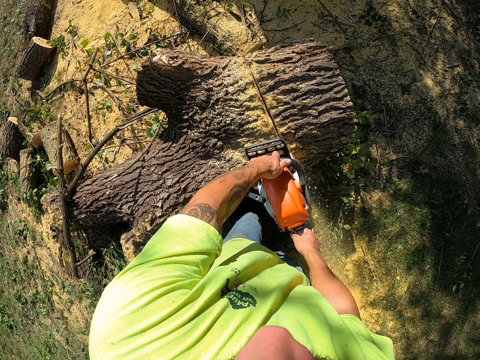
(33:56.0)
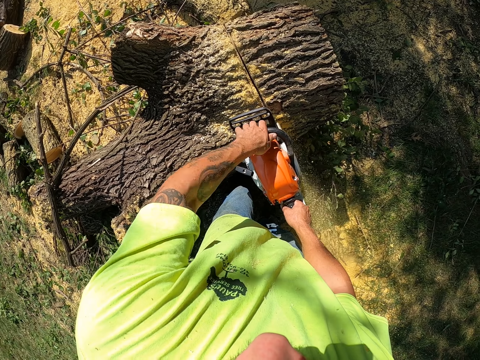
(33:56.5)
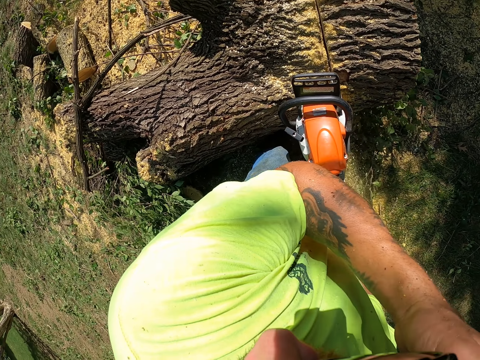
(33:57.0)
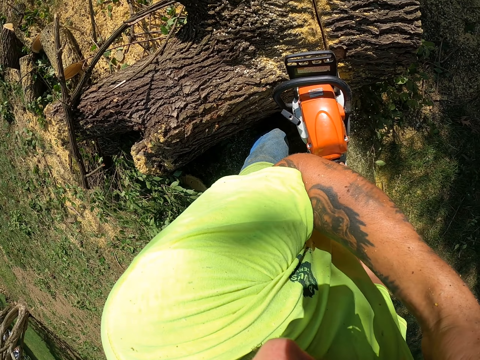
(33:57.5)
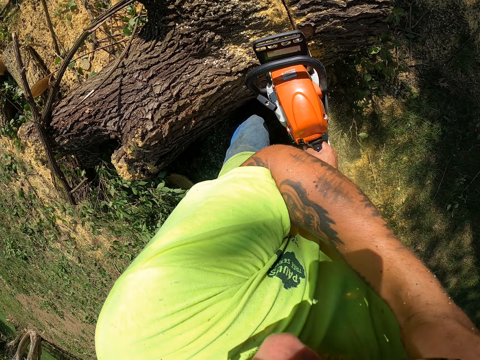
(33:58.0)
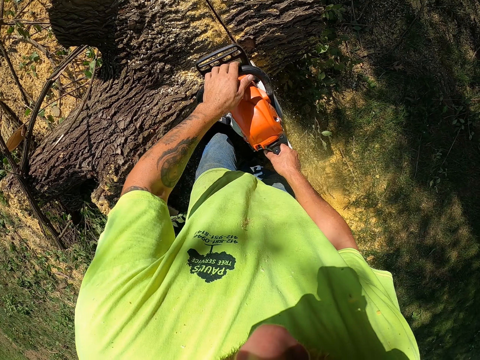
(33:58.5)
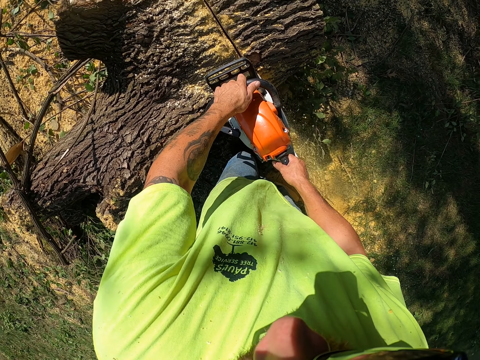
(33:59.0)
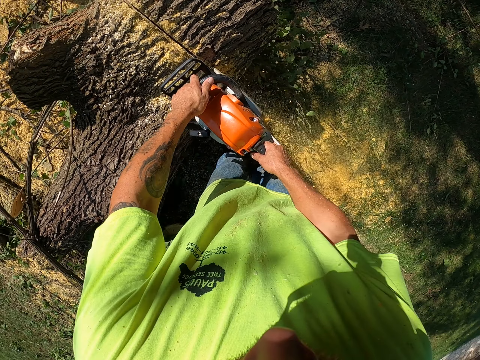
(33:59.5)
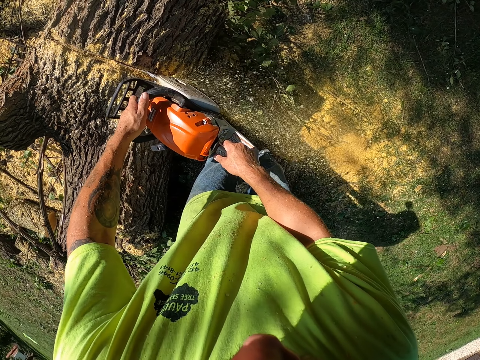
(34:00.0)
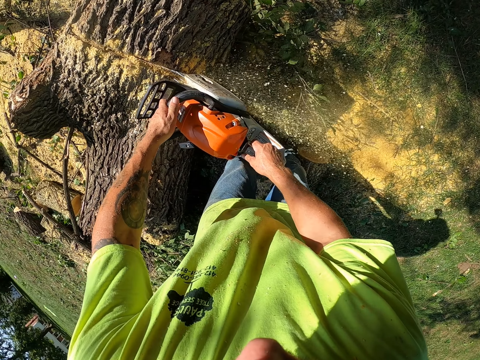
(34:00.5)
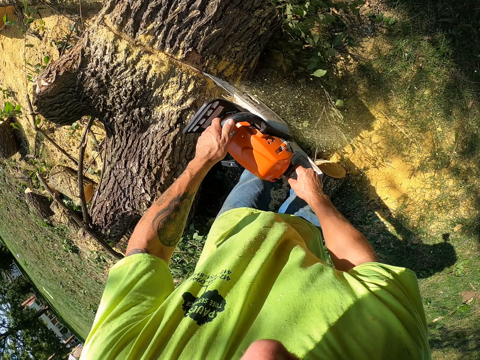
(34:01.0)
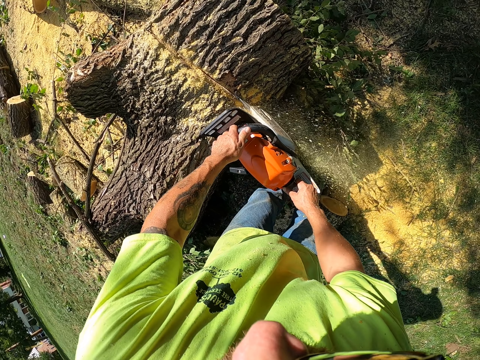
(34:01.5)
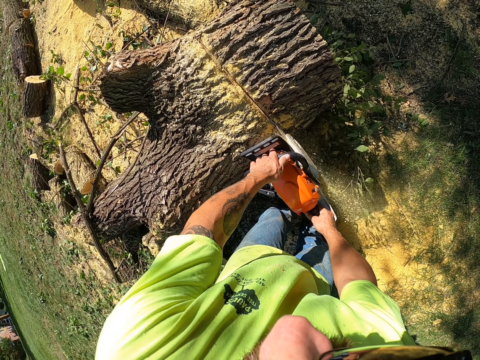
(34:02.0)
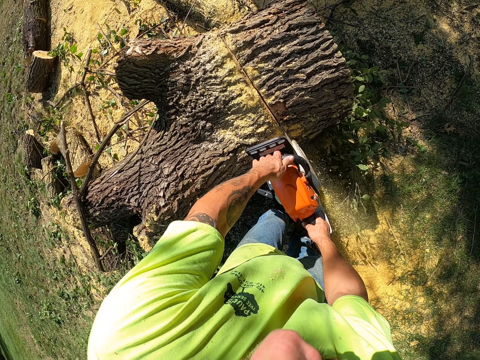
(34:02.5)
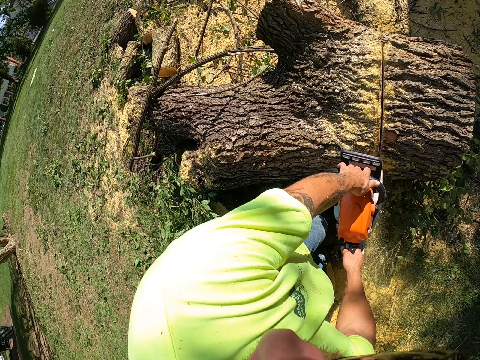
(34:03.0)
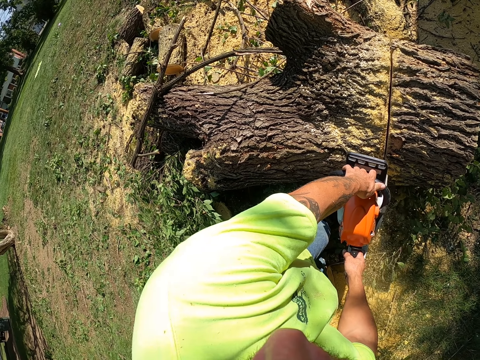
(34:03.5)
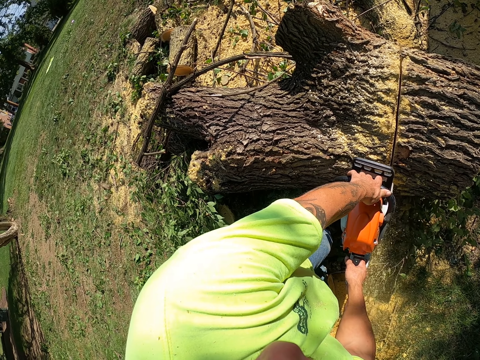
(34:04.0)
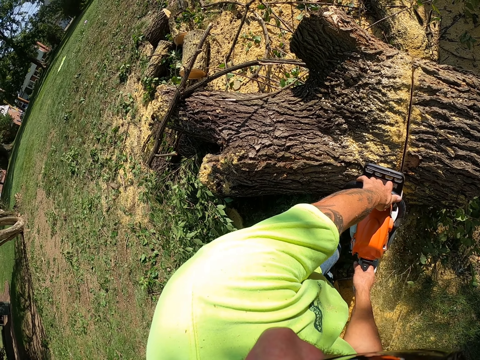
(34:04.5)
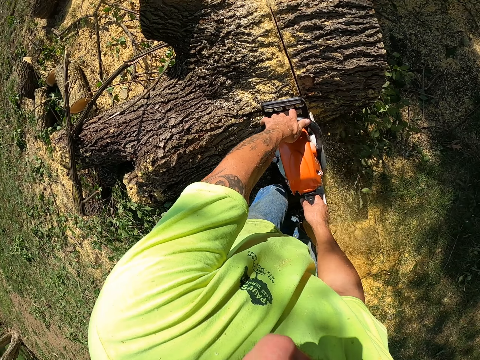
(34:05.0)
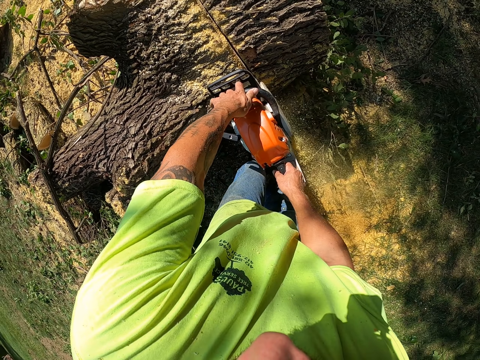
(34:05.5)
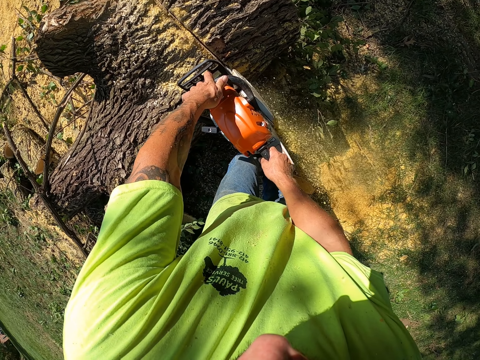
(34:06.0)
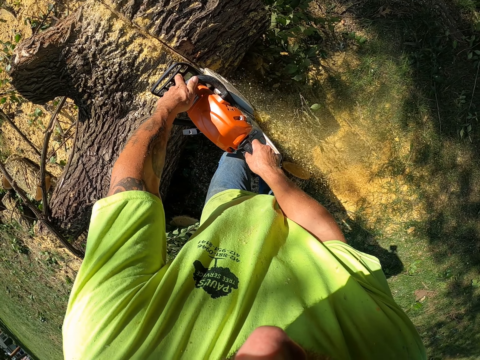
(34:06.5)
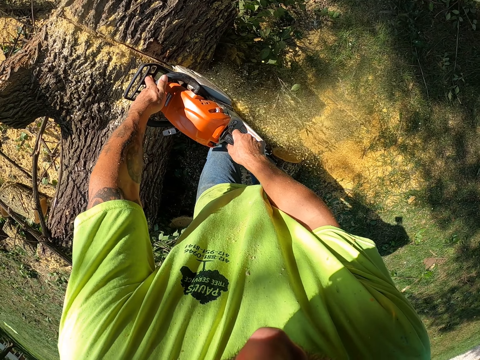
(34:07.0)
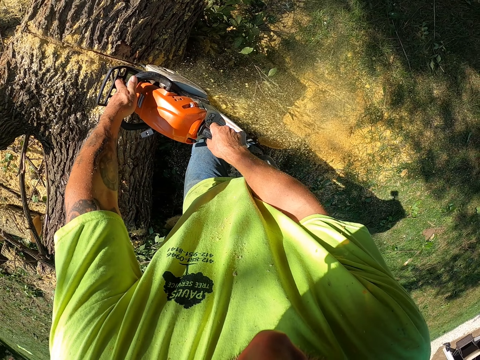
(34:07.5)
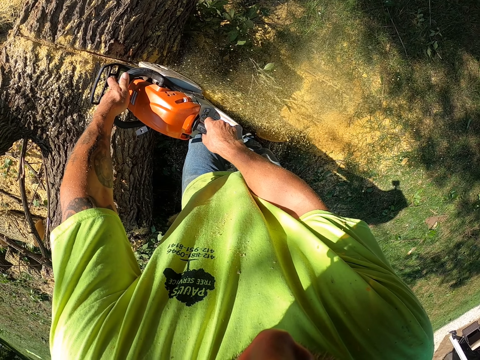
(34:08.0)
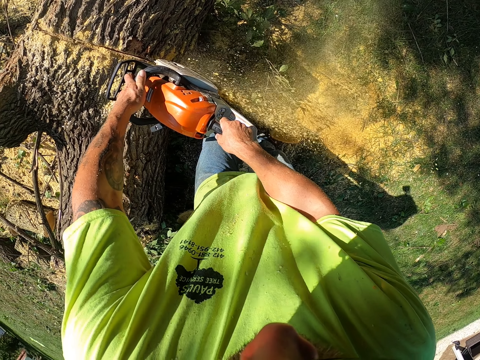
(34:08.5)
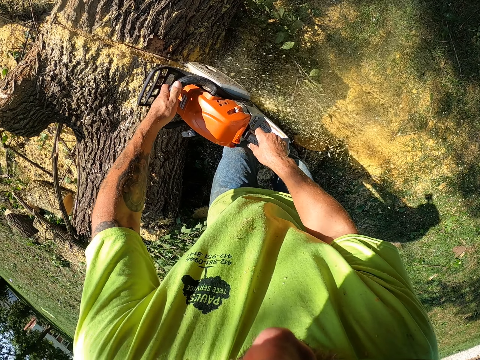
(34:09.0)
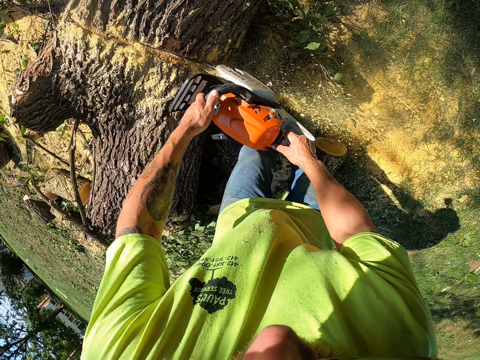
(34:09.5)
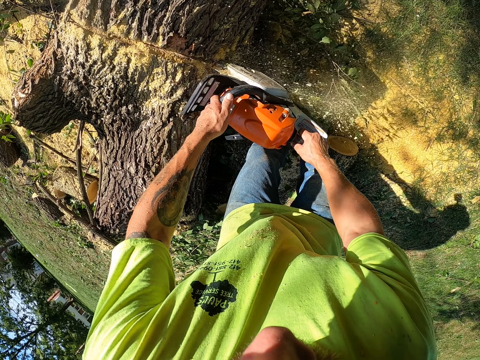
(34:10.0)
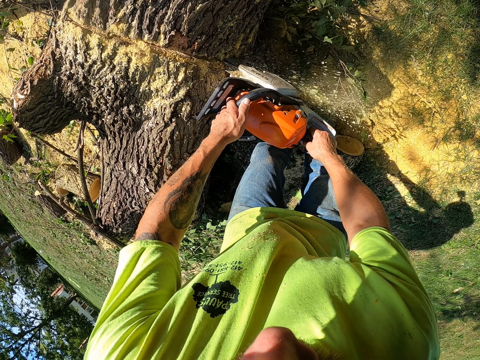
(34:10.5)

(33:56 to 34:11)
The camera wearer cuts a tree log with a power saw.

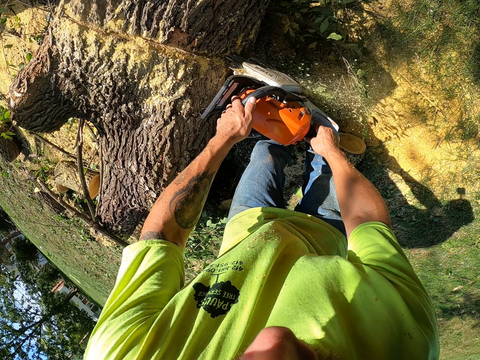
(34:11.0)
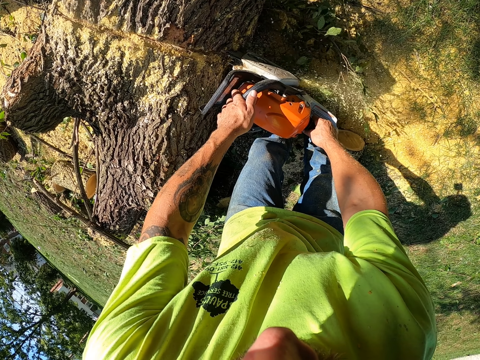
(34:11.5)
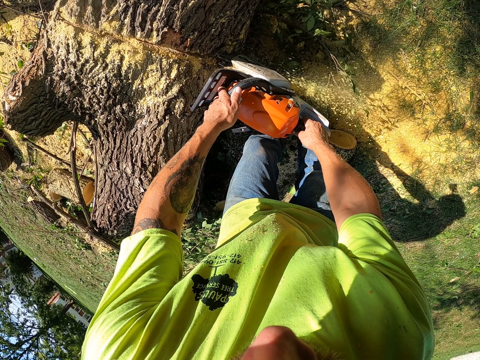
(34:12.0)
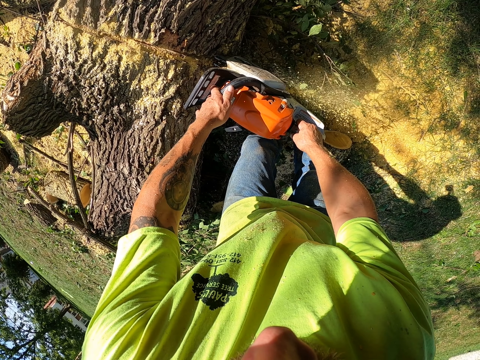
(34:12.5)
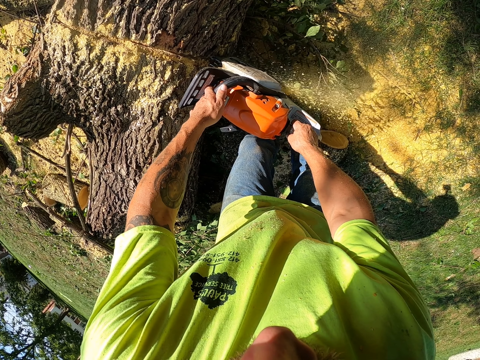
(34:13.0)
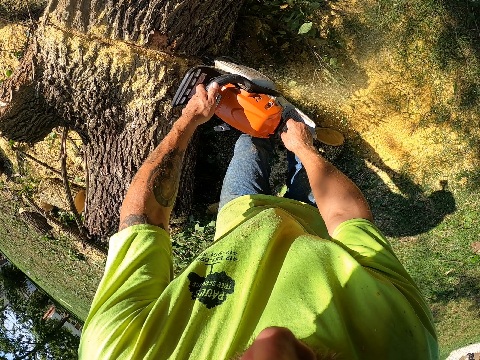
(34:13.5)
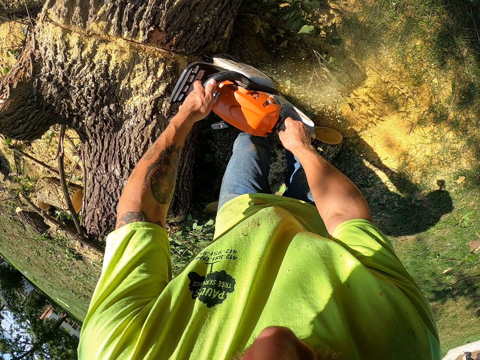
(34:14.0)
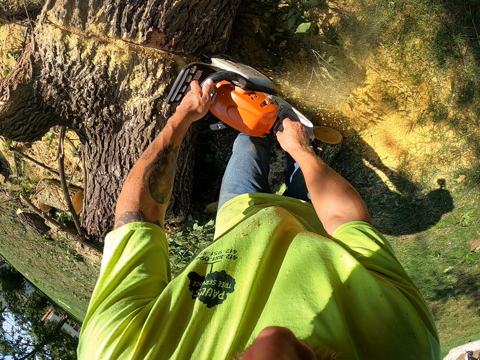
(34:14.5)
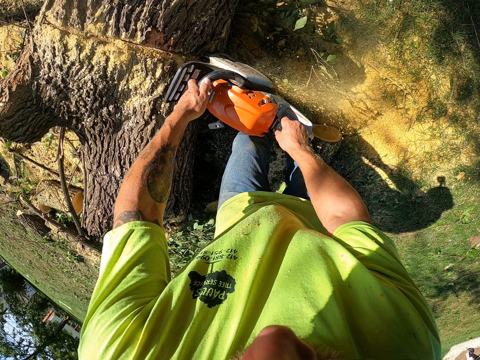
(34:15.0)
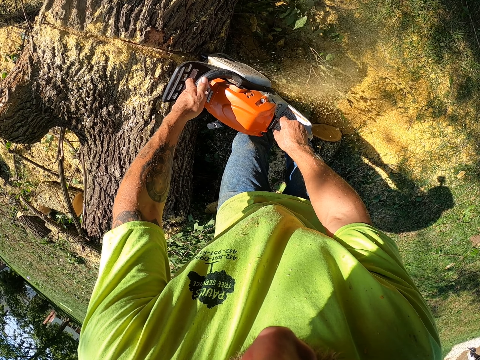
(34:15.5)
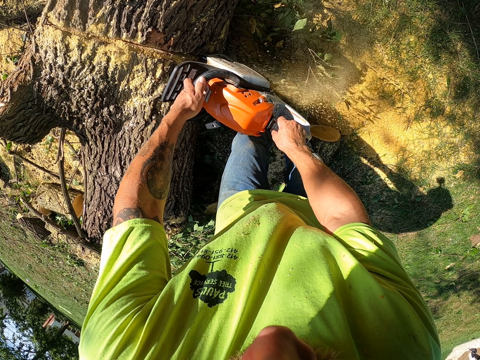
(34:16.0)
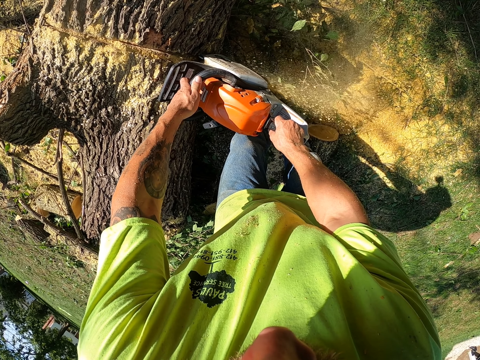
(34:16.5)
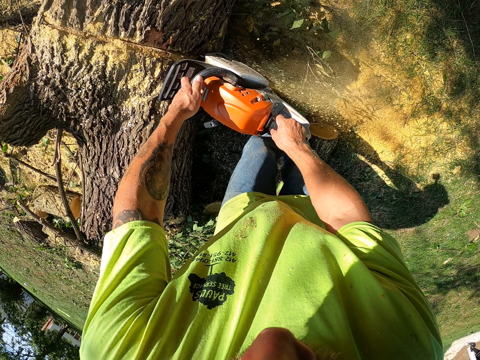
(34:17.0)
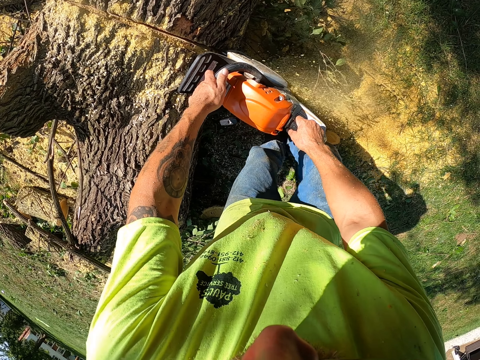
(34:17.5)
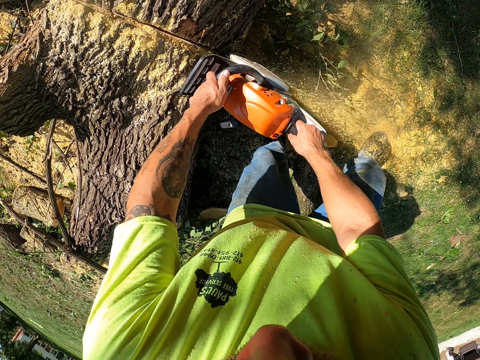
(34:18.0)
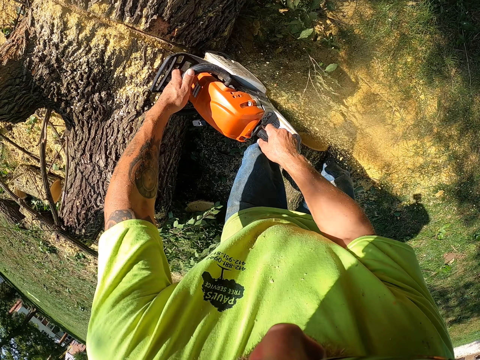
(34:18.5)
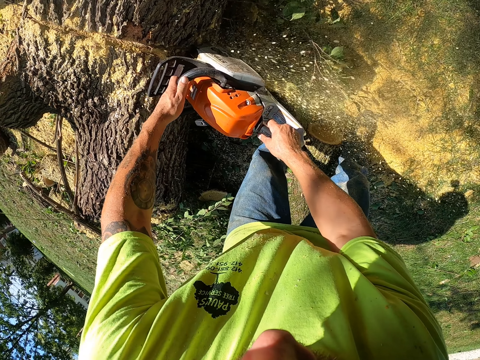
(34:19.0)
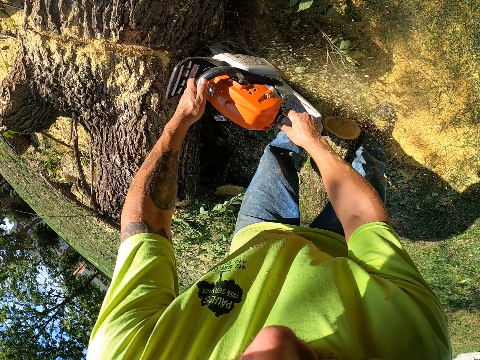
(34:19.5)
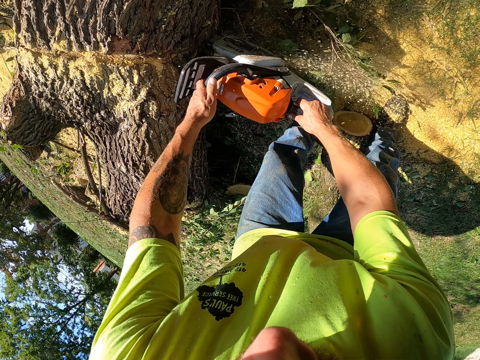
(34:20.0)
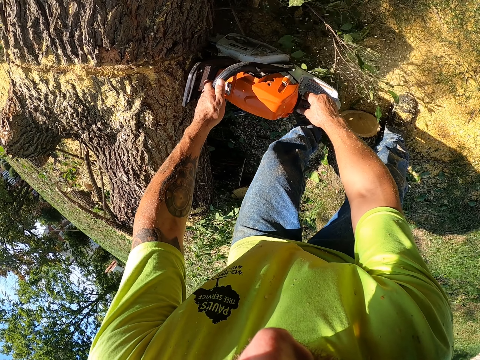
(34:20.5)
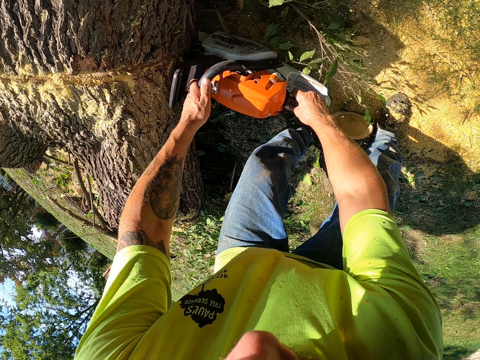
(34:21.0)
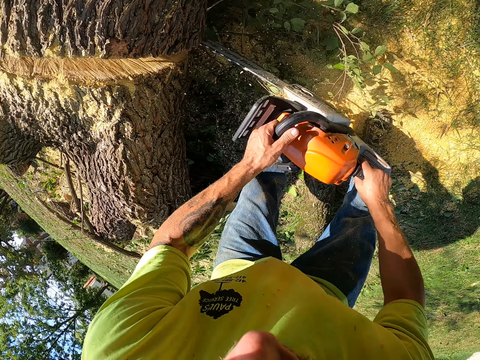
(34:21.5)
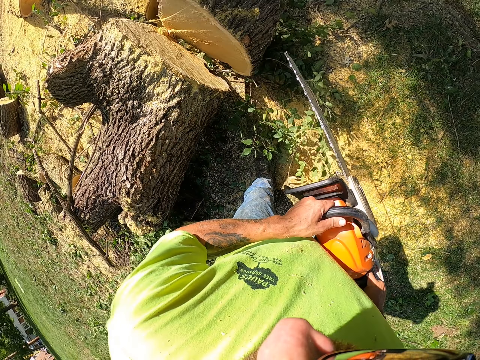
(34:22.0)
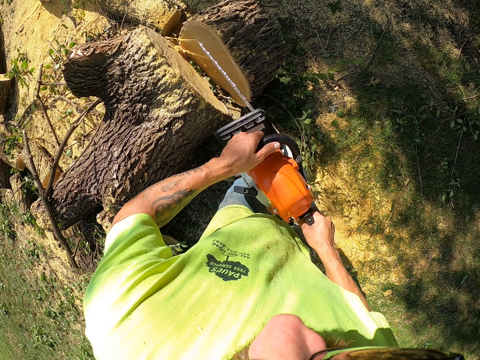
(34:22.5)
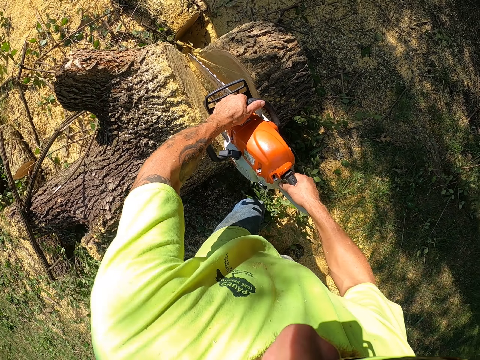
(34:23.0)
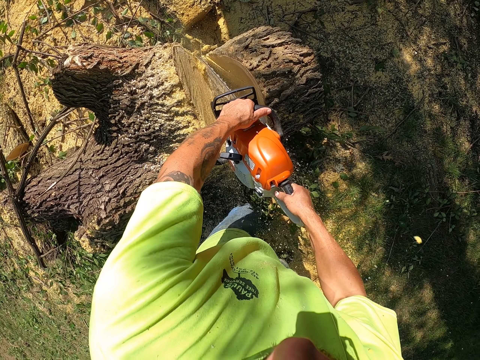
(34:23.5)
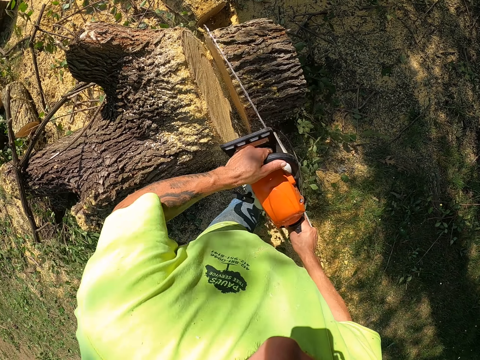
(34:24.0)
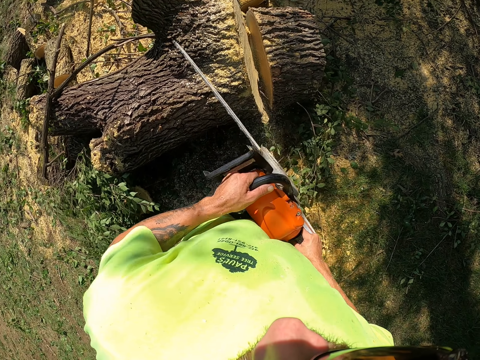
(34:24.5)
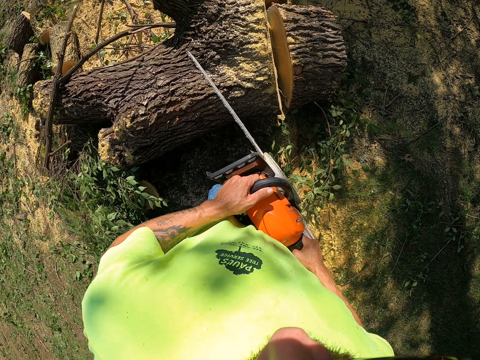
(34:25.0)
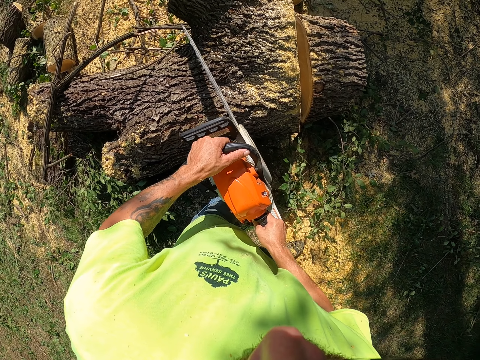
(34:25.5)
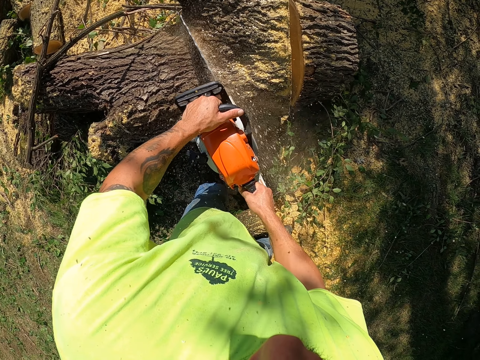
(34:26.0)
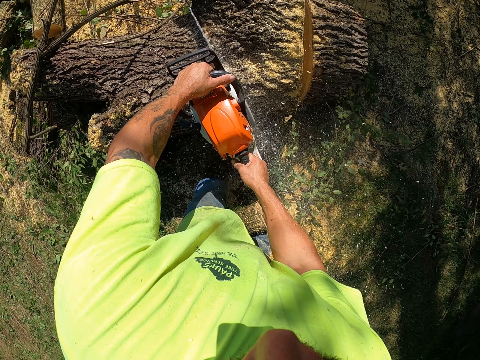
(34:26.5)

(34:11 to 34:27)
The camera wearer cuts a tree log with a power saw. They cut the tree log with the power saw again.
